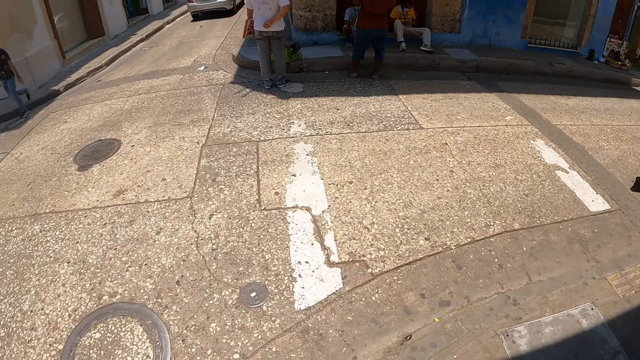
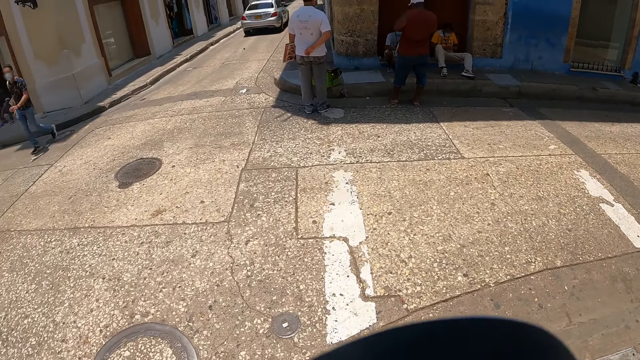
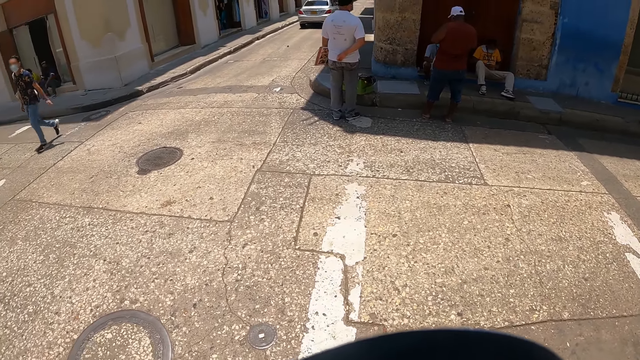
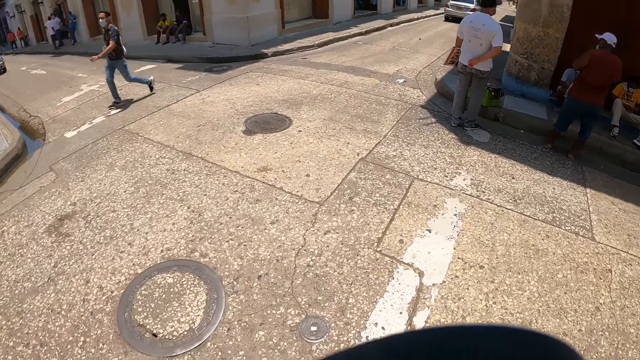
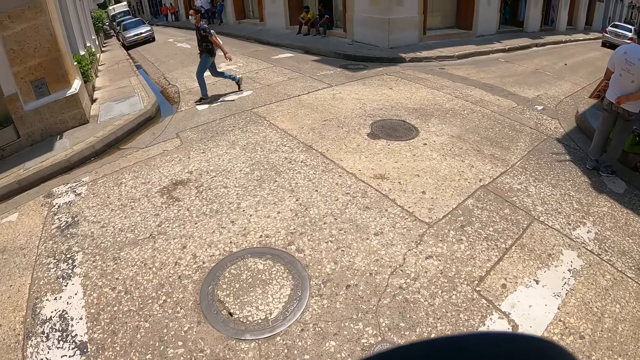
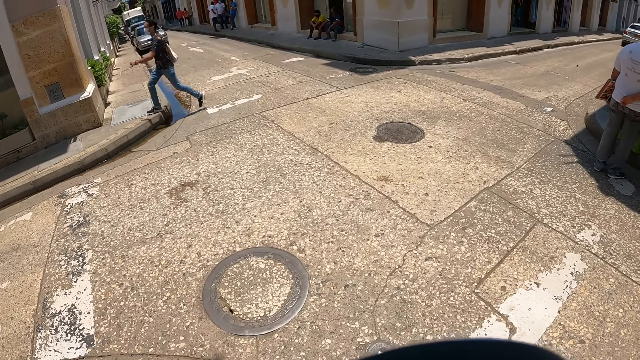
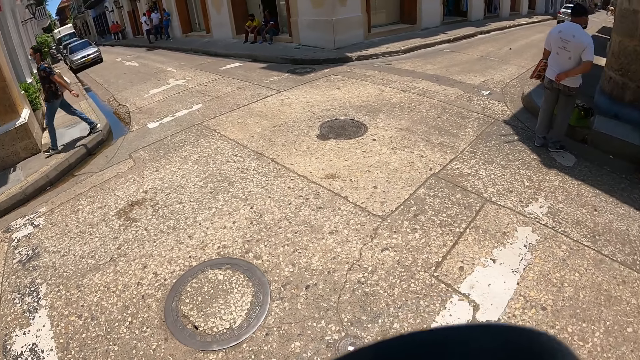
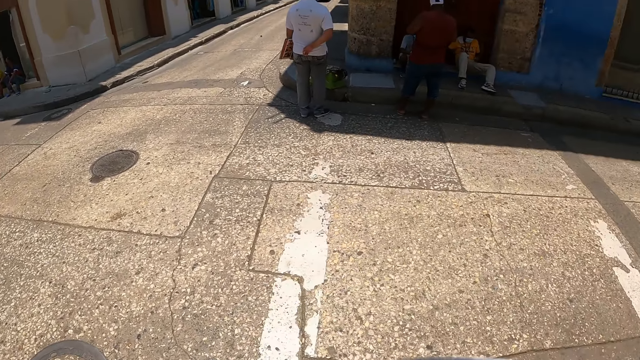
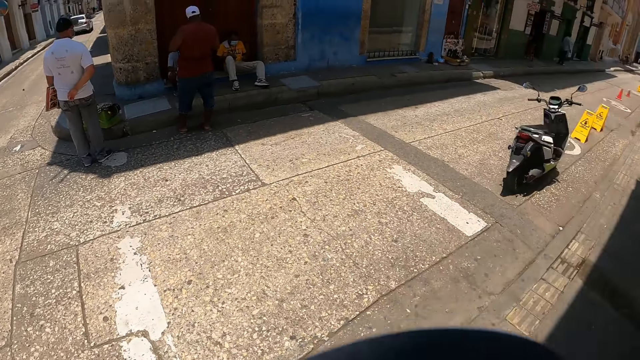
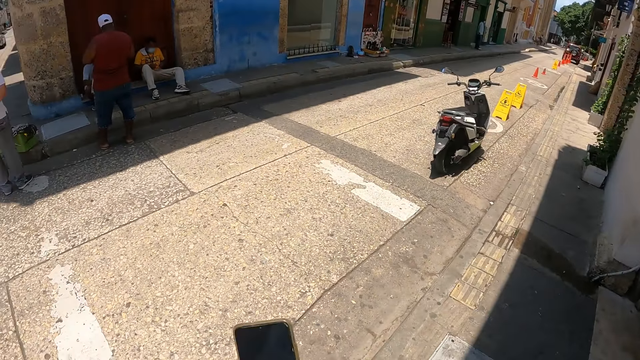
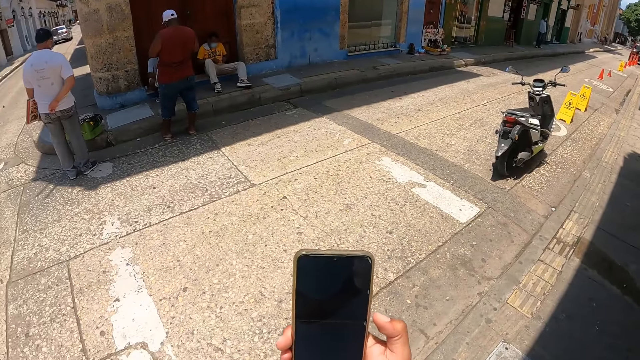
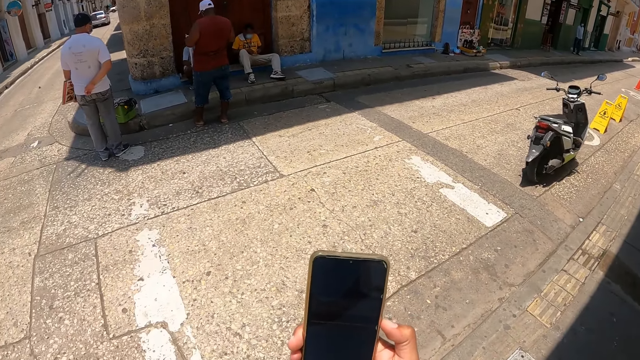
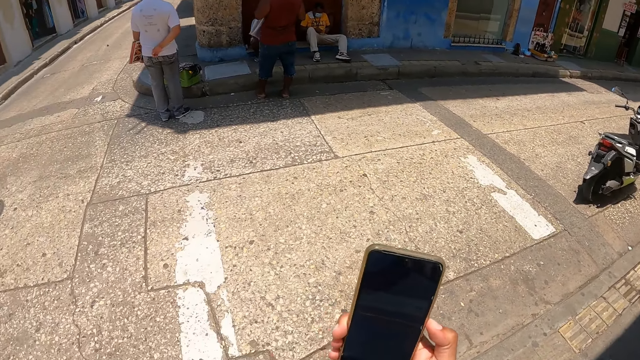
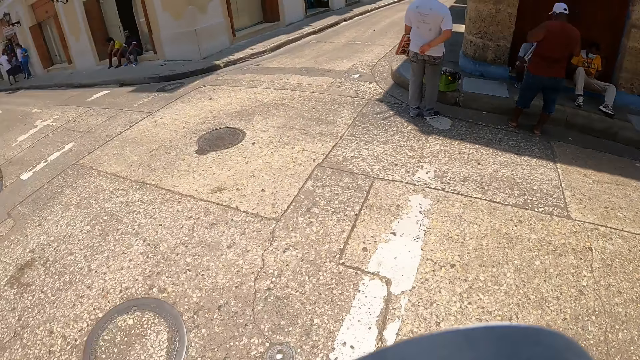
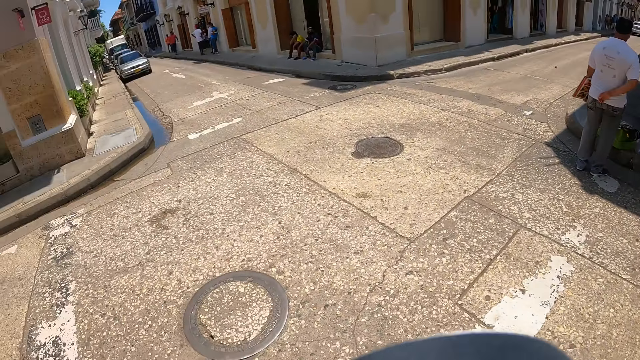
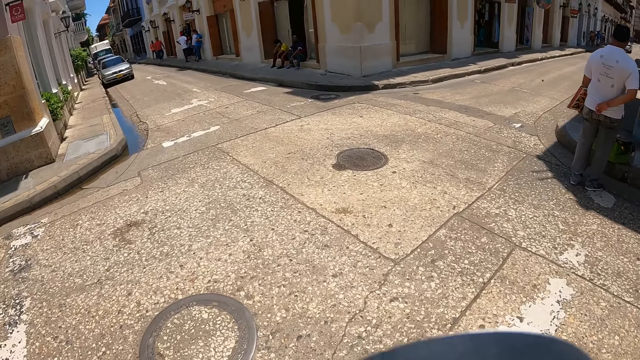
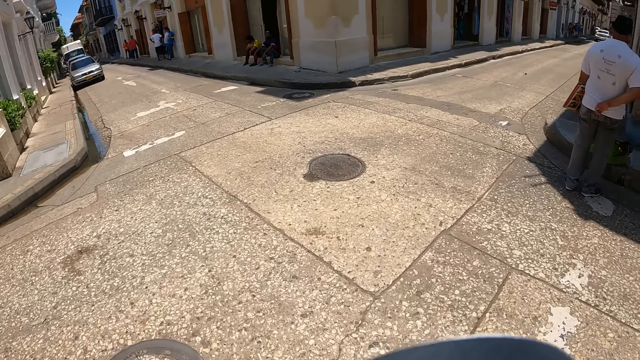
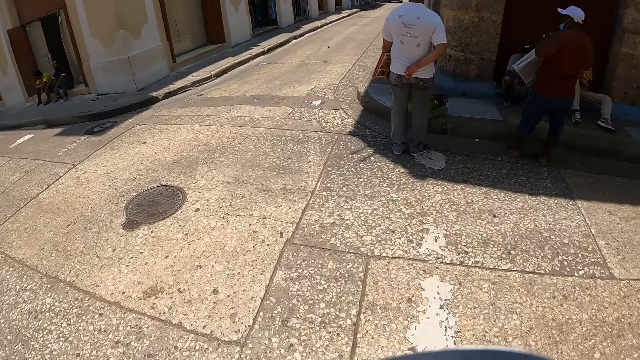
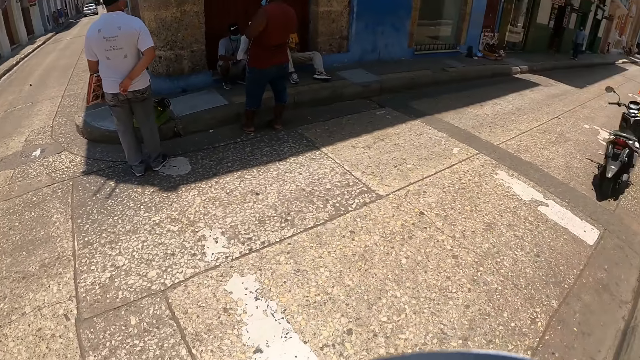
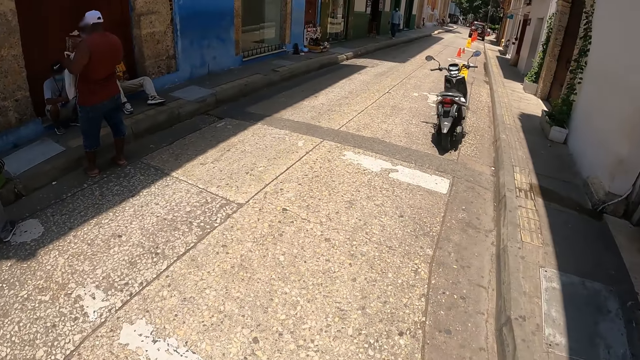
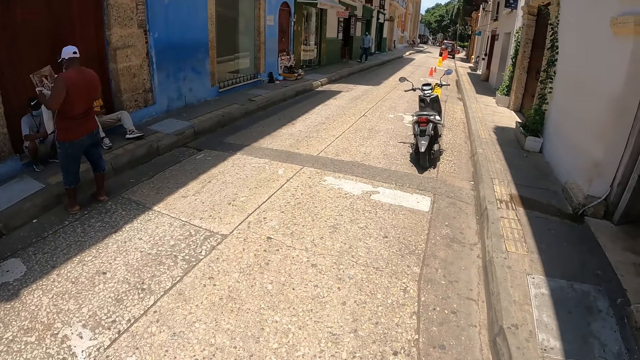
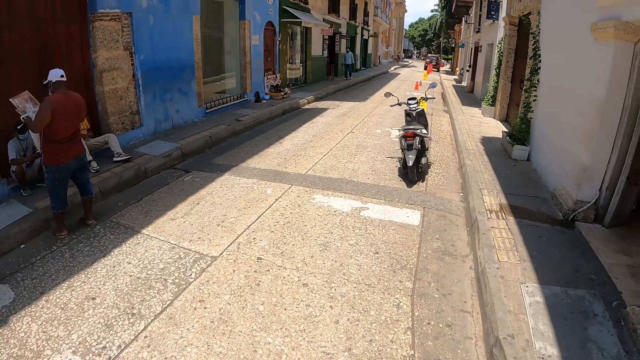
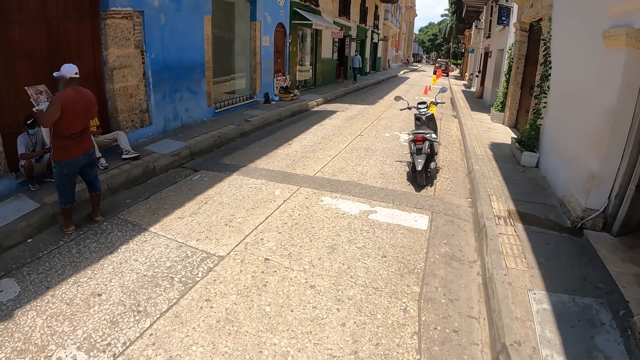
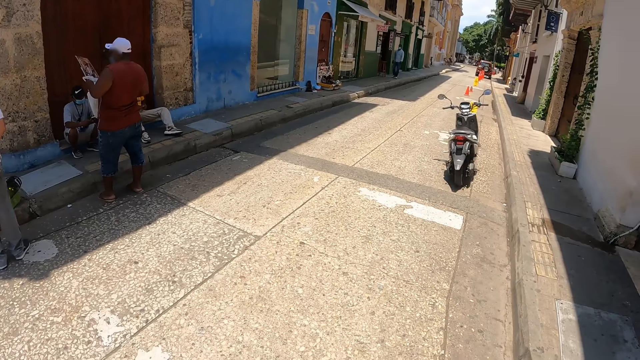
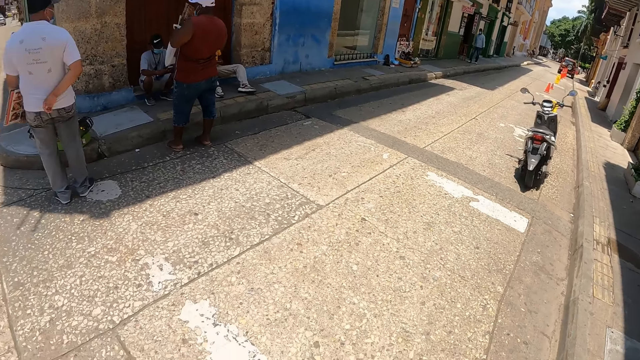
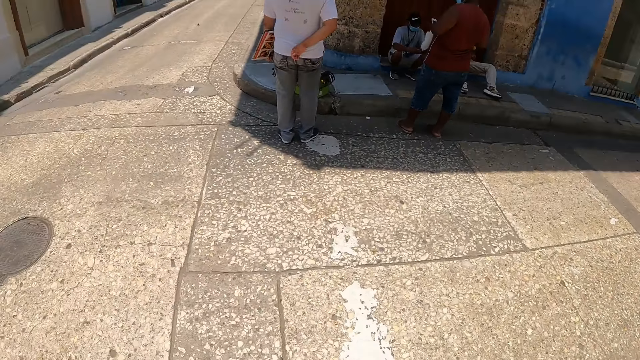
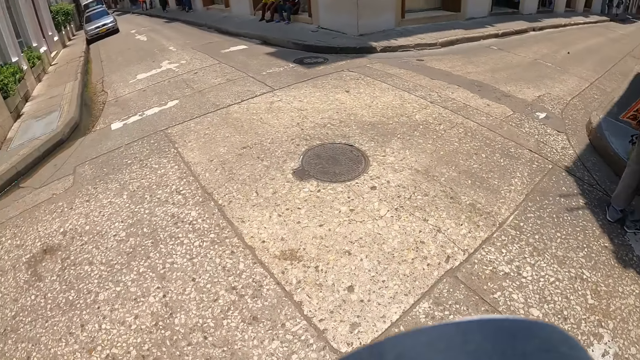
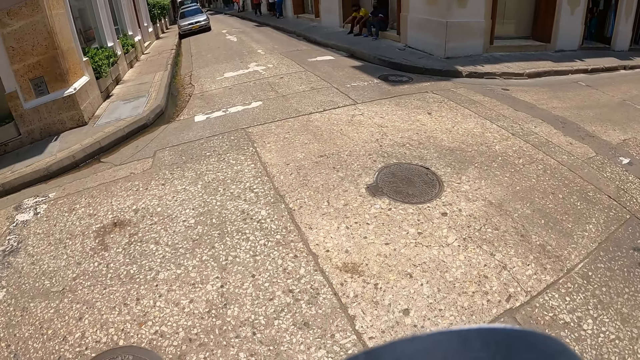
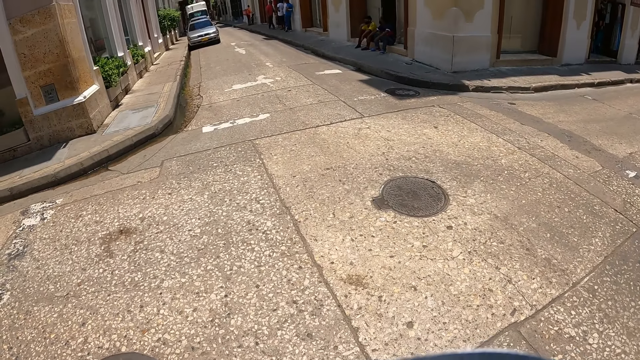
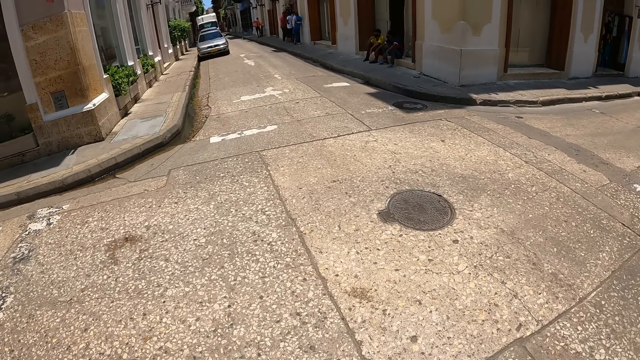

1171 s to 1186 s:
The camera wearer holds the phone. They press the phone. They walk on the road. They look around. A man holds a picture.

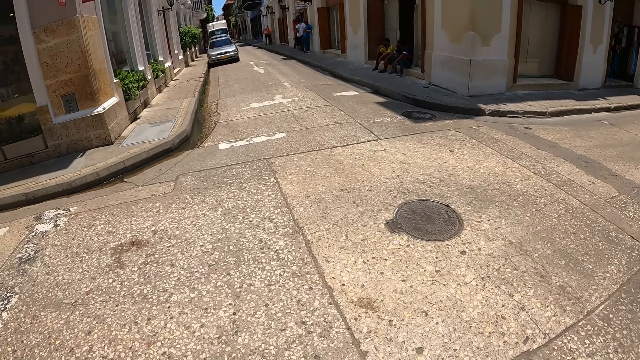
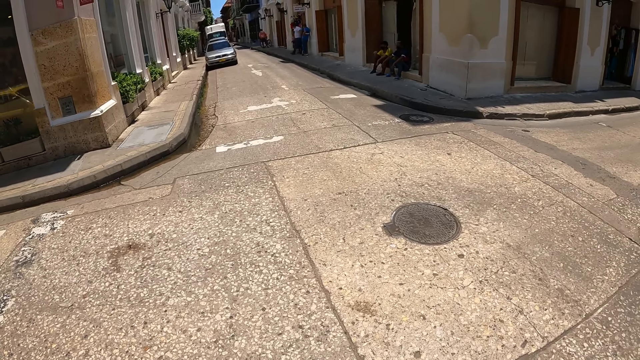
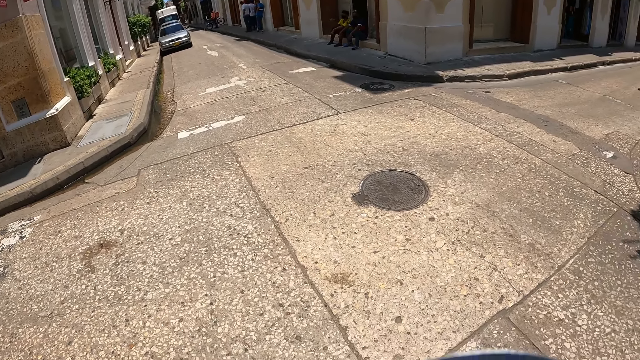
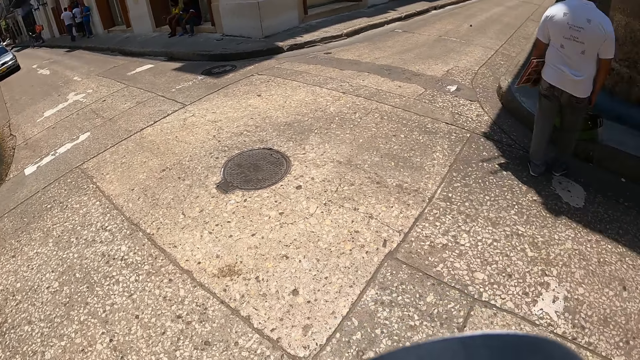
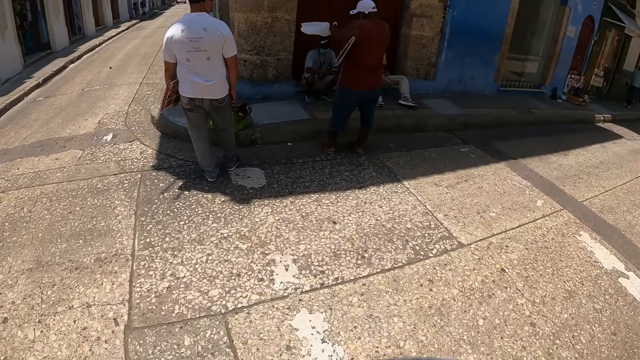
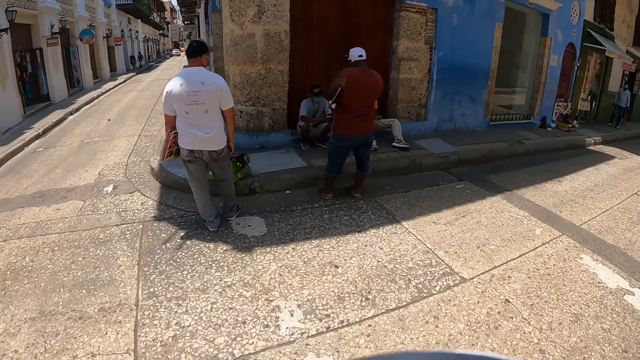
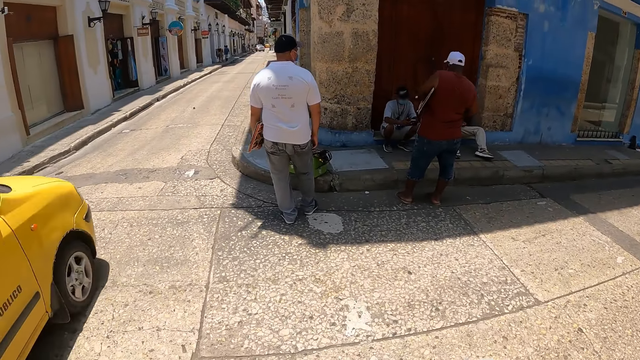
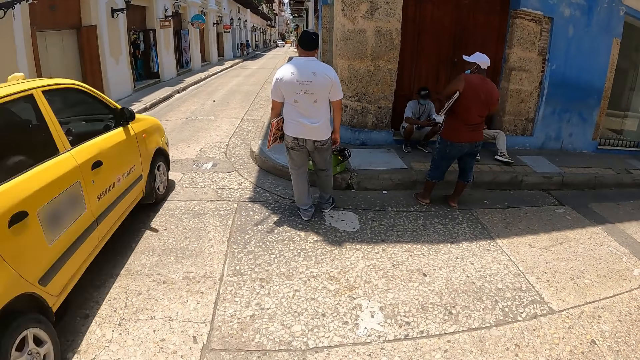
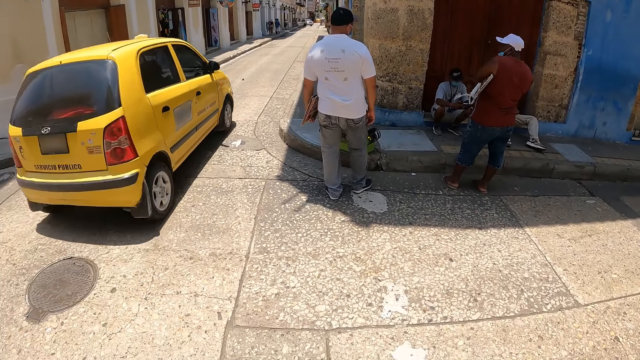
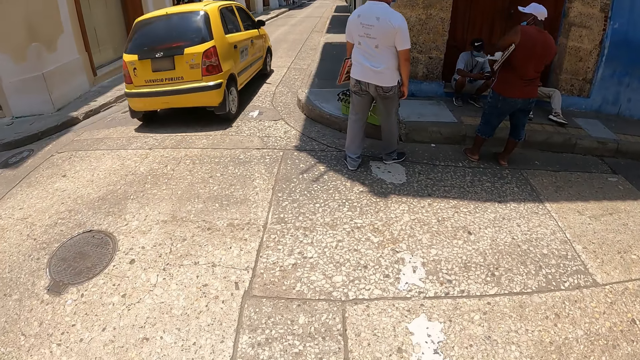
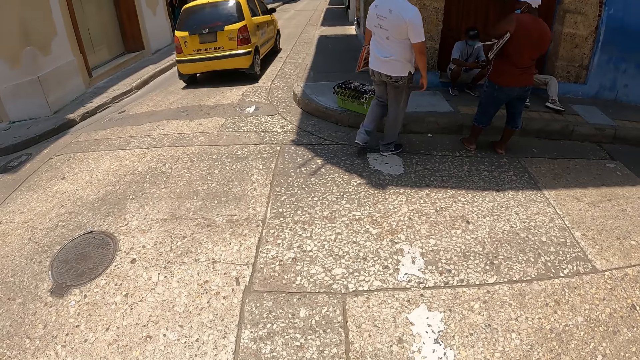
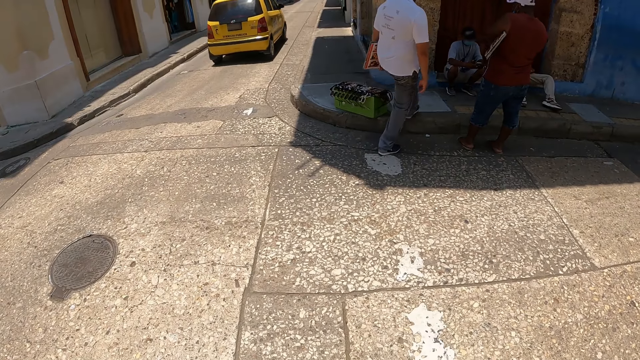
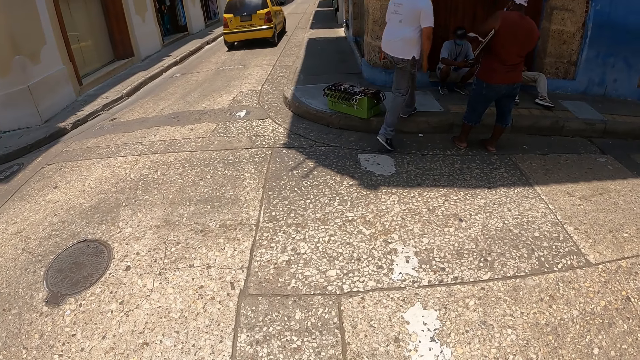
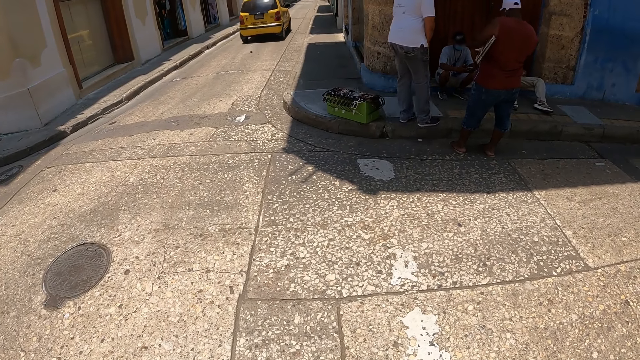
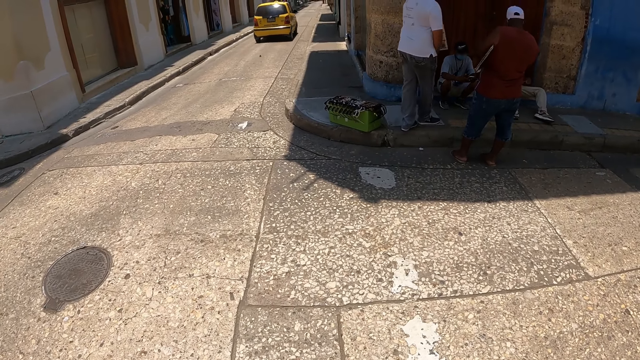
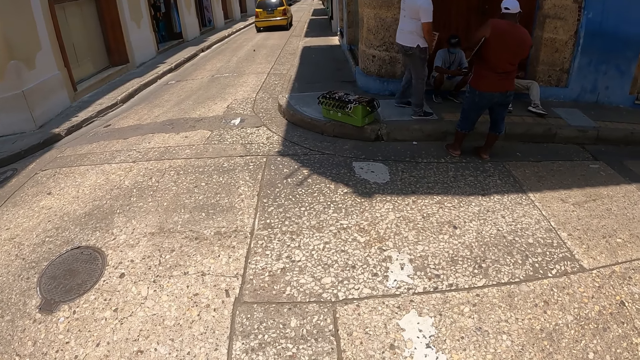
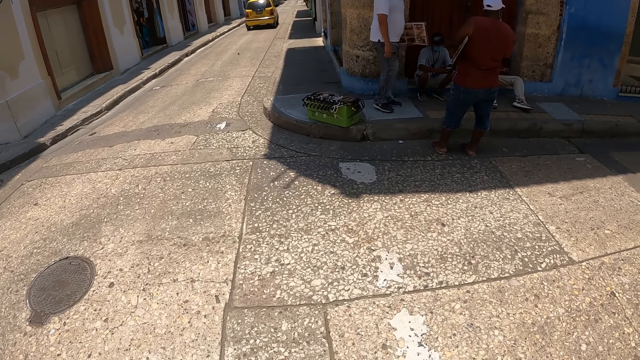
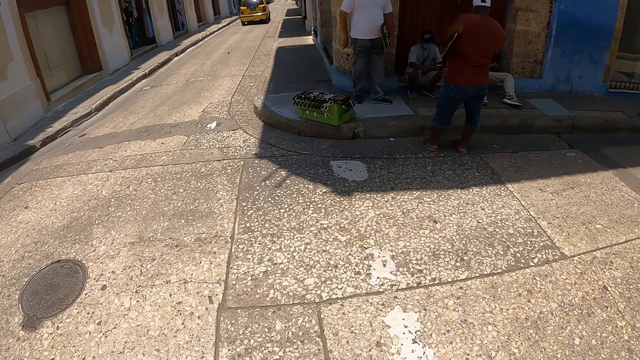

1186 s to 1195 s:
The camera wearer looks around. A man moves around.
